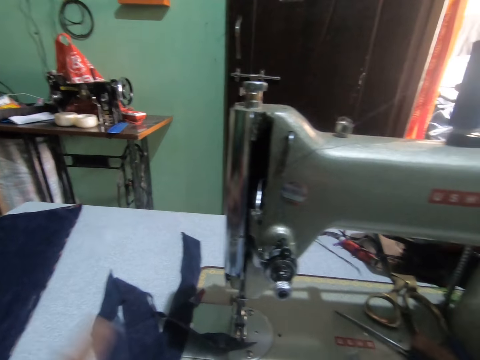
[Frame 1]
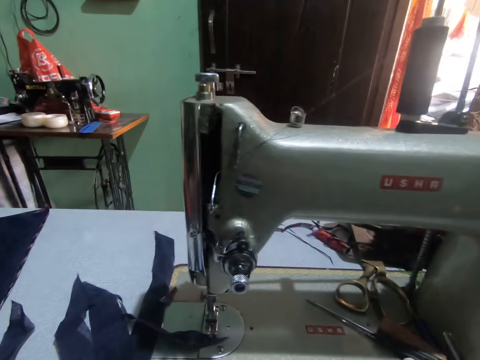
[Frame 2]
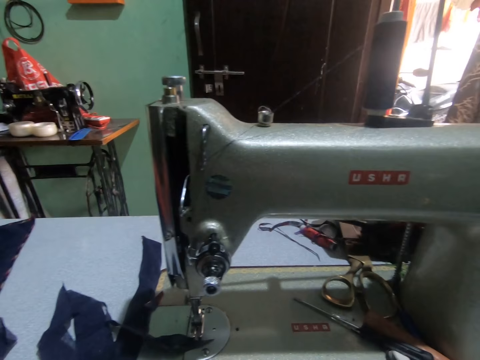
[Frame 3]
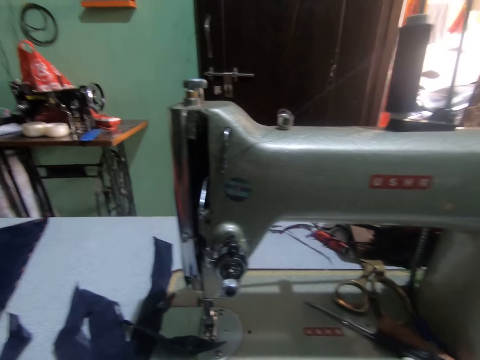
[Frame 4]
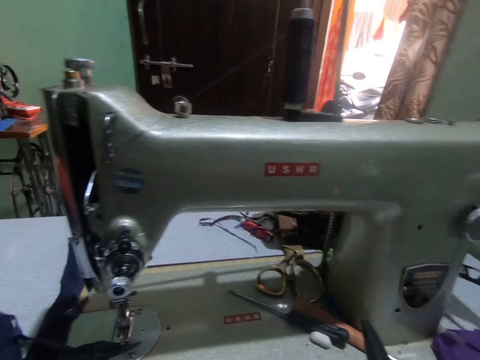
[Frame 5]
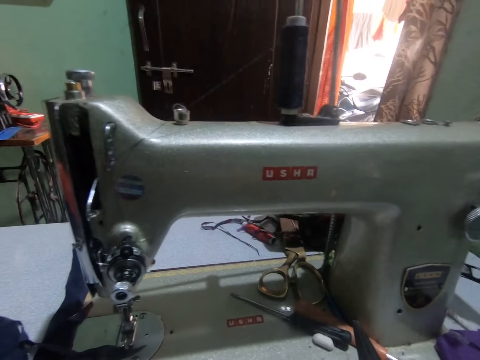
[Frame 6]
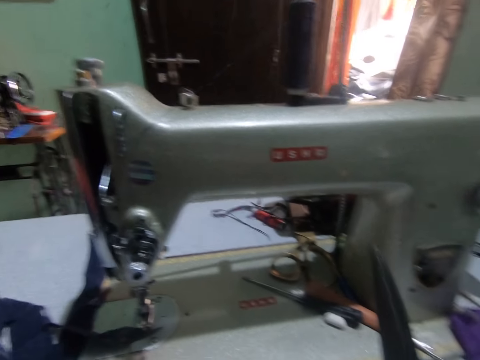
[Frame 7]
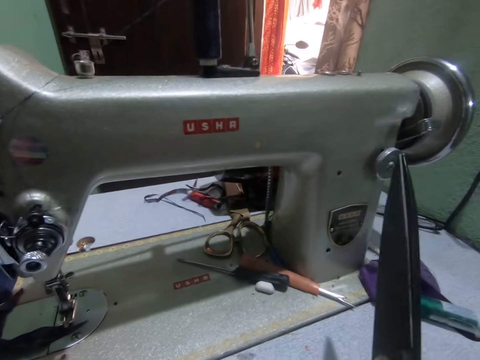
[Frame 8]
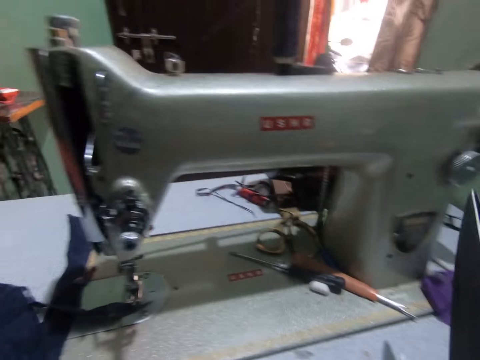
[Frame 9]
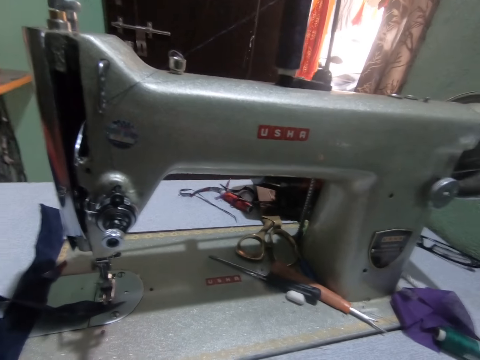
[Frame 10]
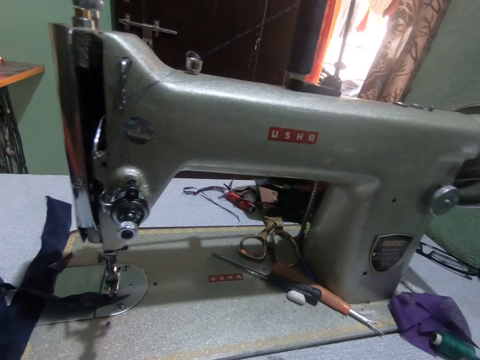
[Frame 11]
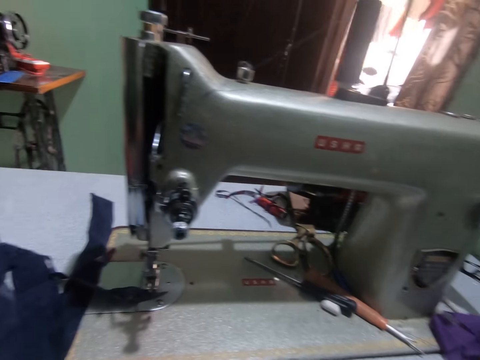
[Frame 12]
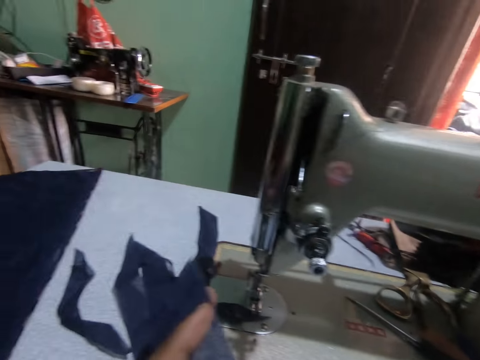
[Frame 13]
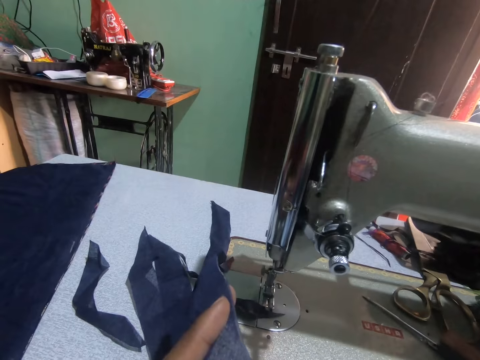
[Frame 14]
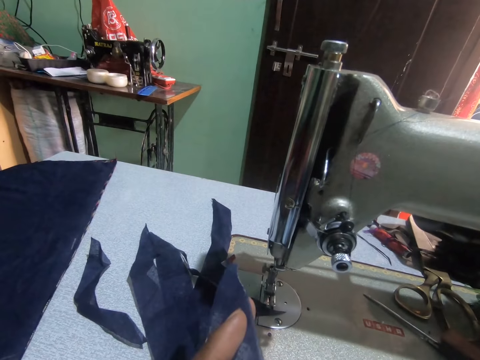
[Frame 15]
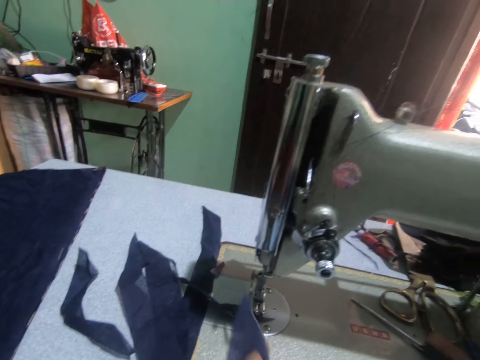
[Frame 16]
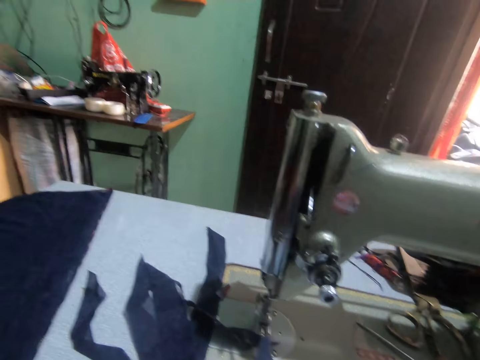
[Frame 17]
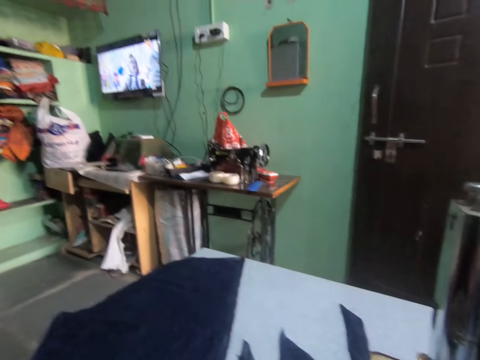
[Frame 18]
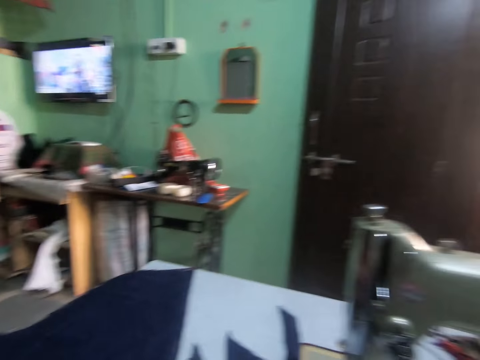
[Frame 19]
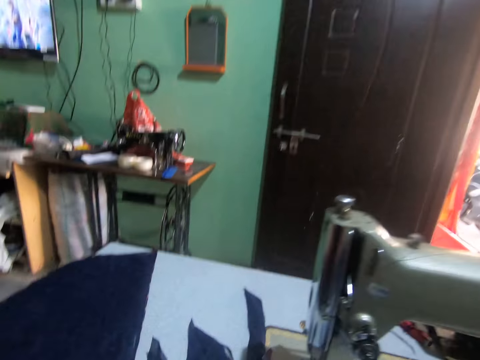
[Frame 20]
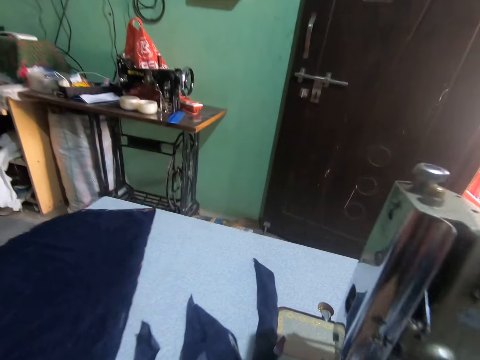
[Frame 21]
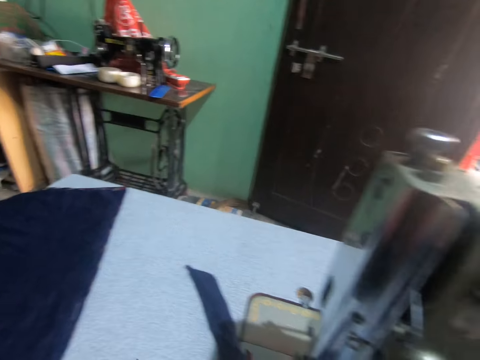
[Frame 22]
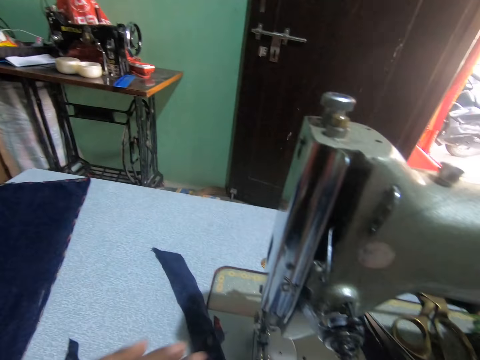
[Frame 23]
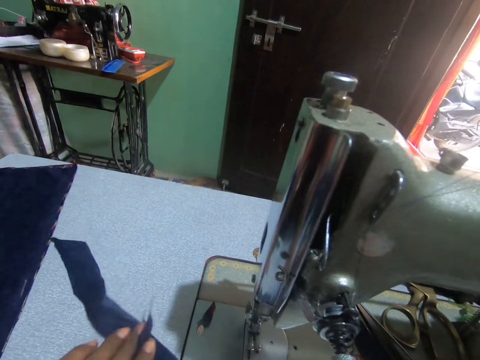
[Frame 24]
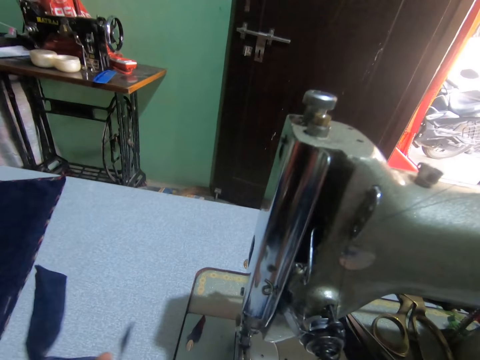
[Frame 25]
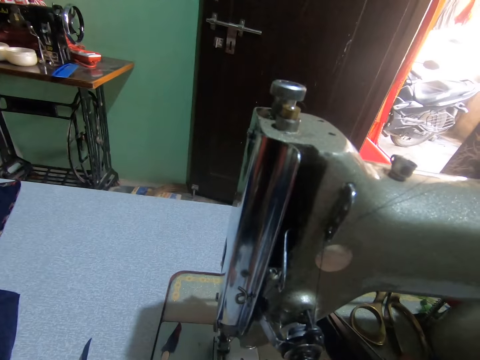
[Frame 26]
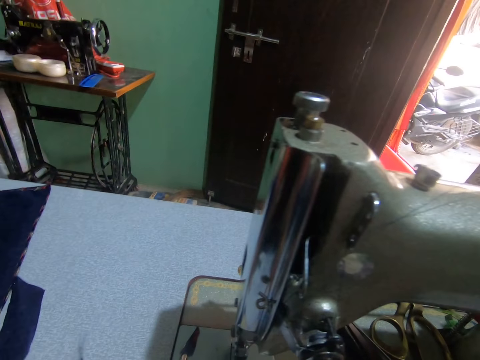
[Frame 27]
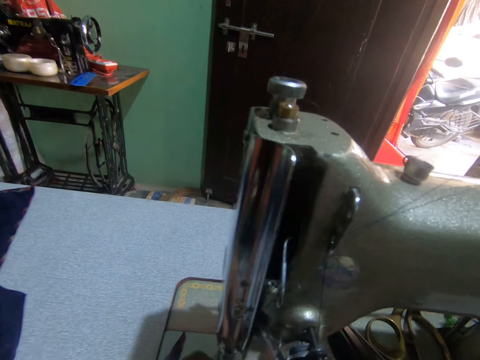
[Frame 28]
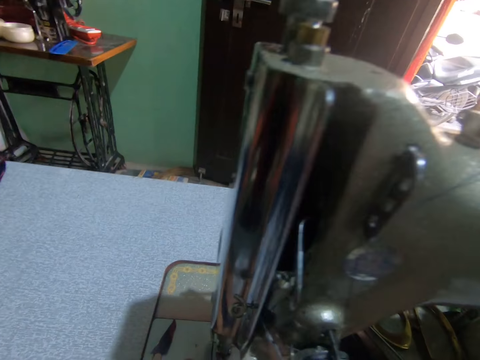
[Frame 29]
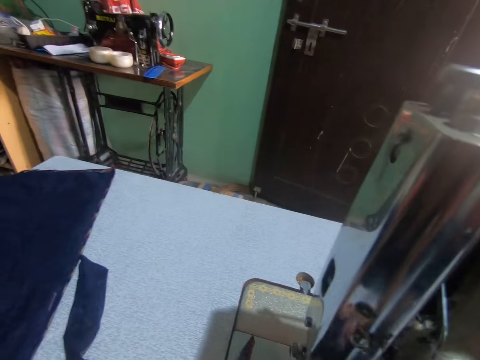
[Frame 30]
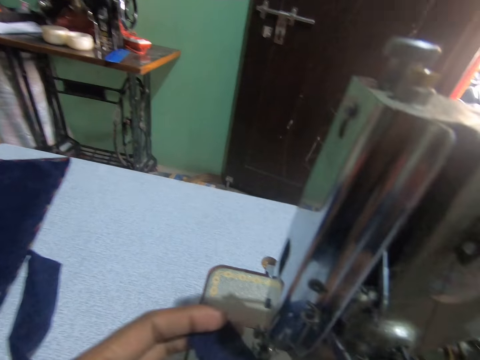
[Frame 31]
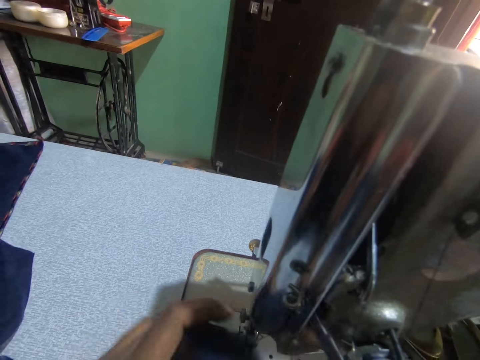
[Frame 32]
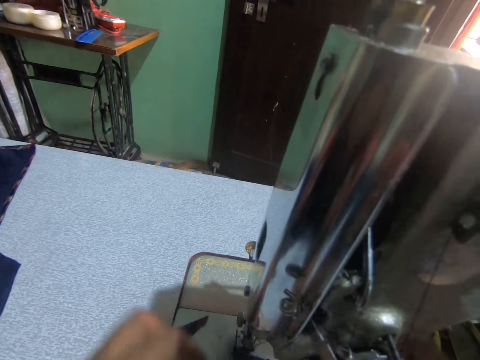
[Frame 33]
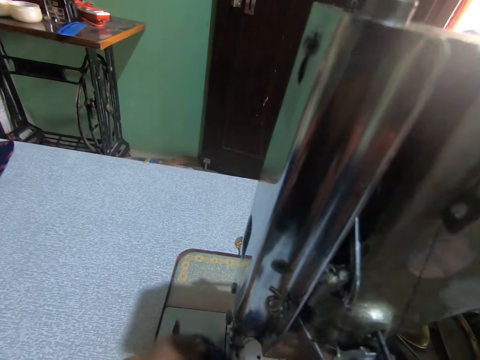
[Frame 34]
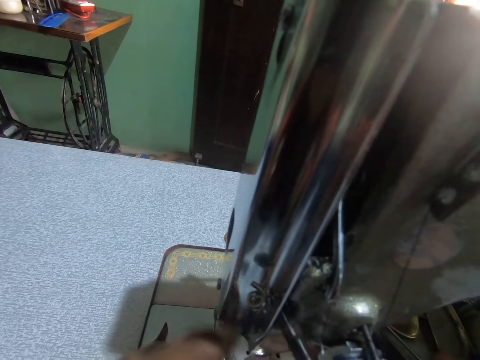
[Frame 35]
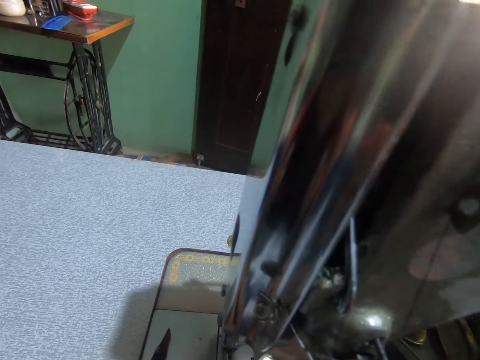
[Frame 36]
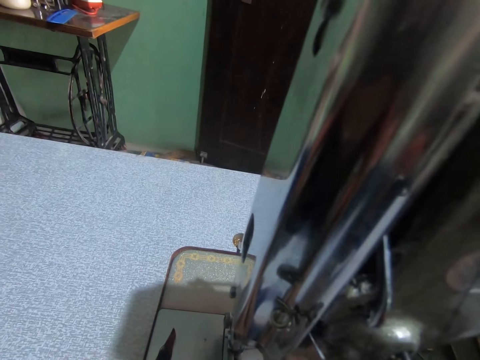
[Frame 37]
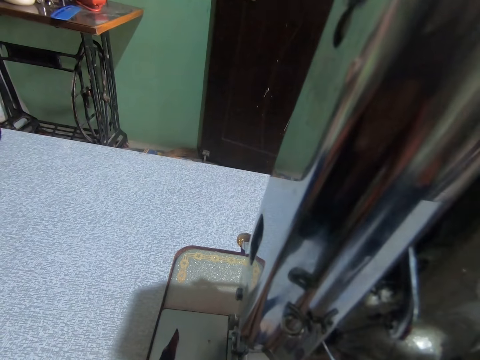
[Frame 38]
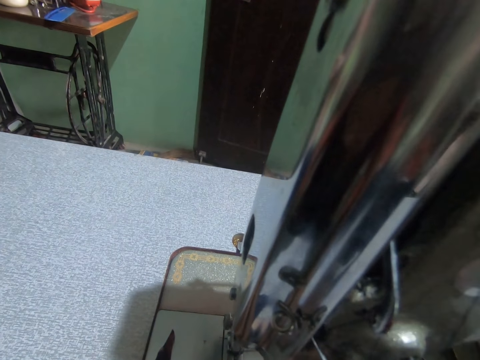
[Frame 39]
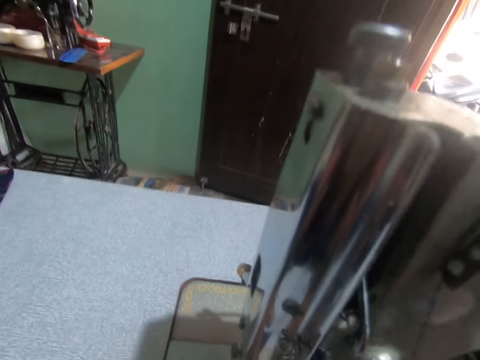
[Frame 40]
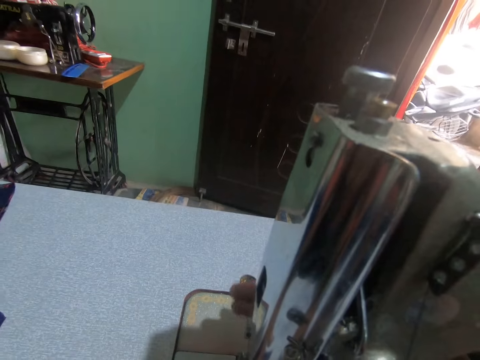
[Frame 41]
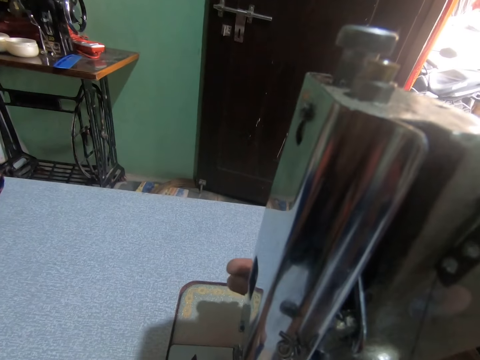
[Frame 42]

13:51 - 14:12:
The camera wearer holds a piece of material. They sew the piece of material.

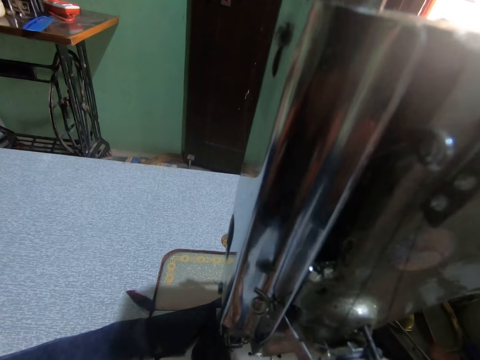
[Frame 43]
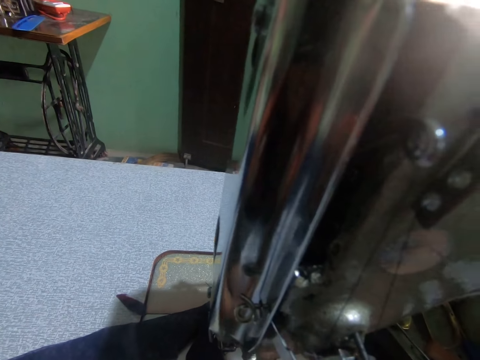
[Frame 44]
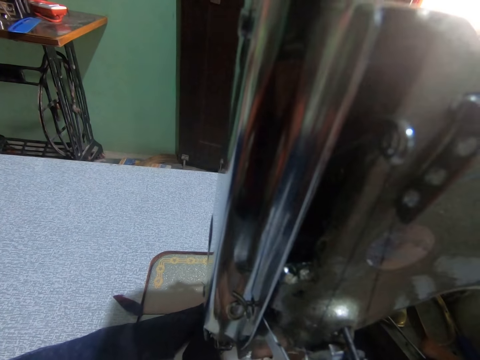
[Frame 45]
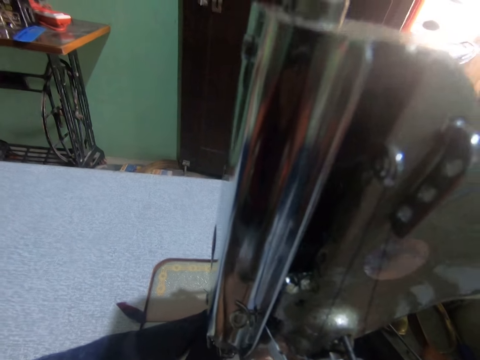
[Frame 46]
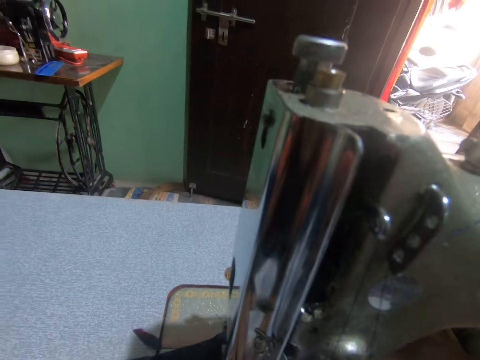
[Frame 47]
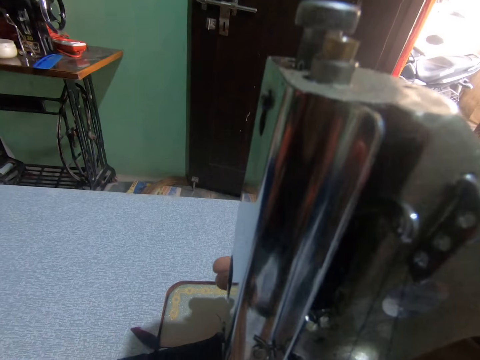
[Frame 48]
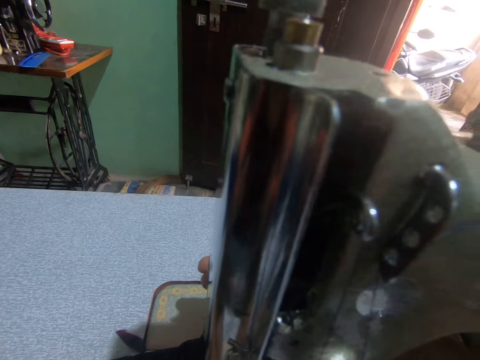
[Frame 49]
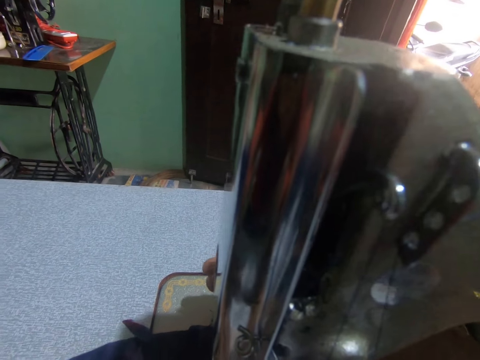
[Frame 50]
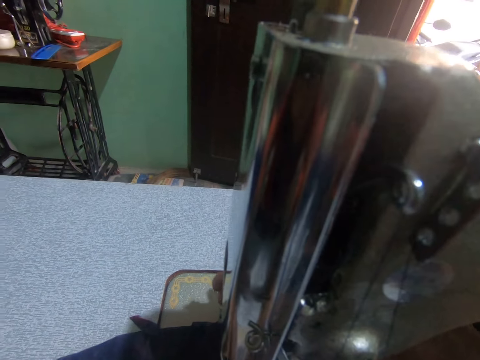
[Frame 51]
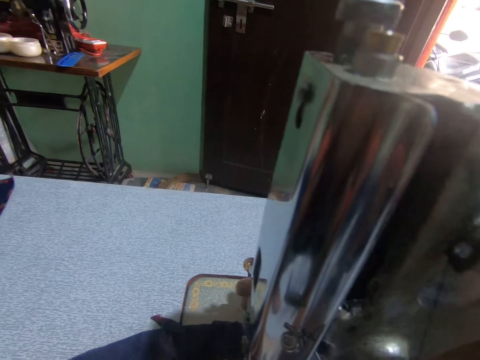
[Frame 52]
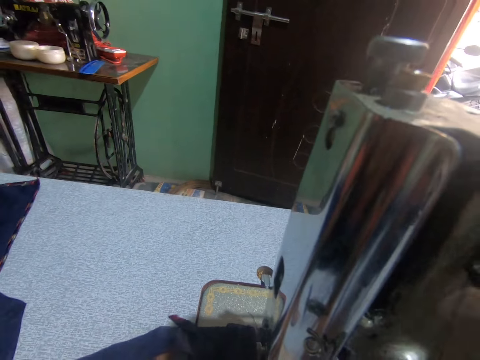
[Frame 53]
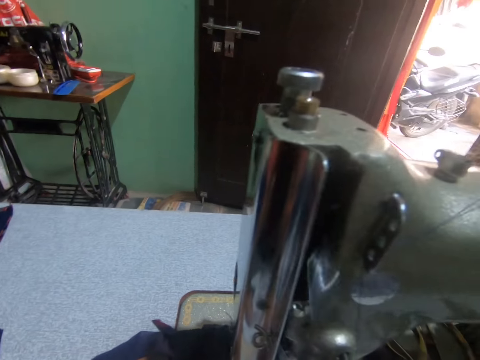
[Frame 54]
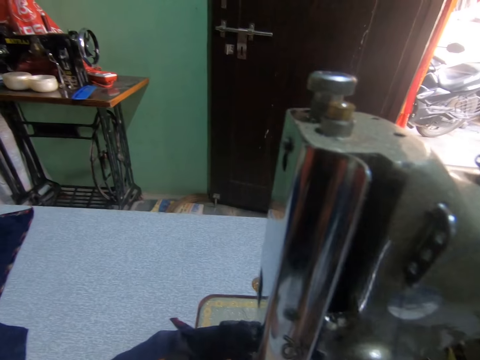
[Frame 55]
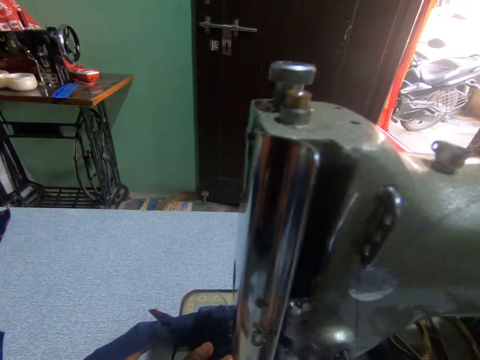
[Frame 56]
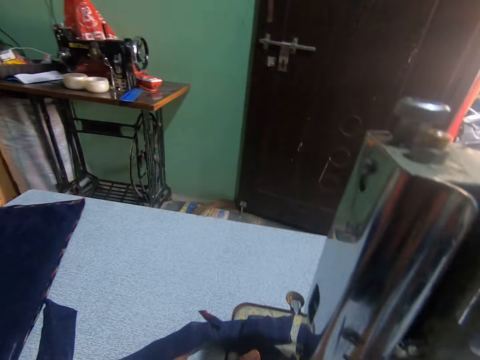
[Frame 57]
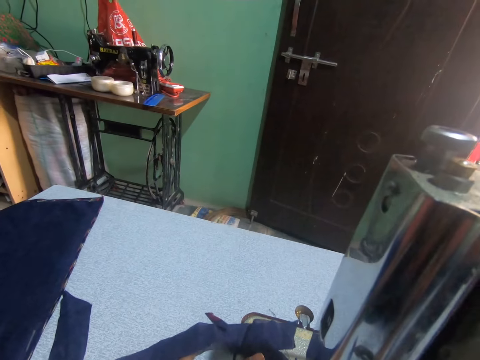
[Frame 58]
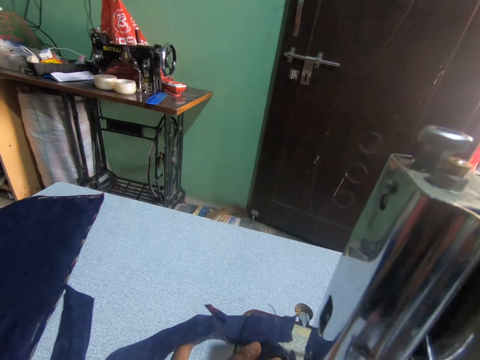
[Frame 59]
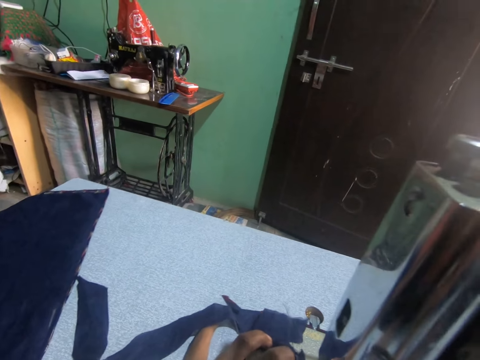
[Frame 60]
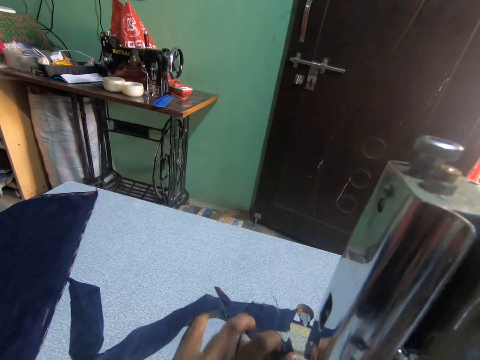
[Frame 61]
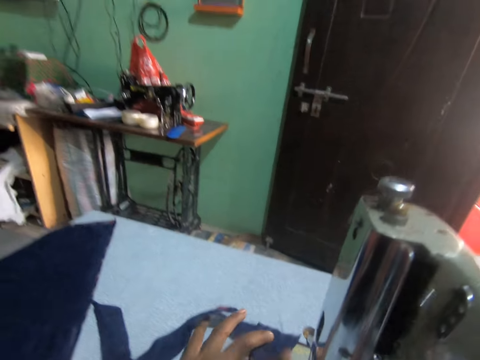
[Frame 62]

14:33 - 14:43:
The camera wearer turns around. They touch the sewing. They sew a fabric. They push the fabric through the sewing machine.
